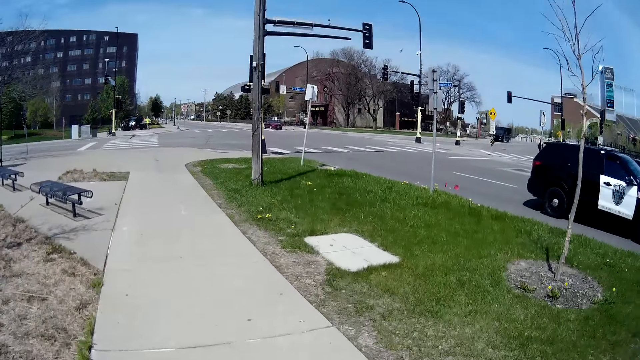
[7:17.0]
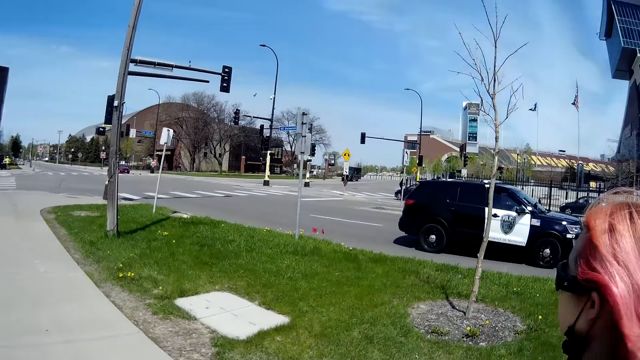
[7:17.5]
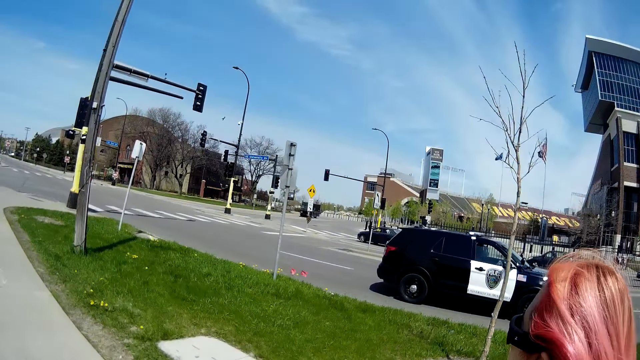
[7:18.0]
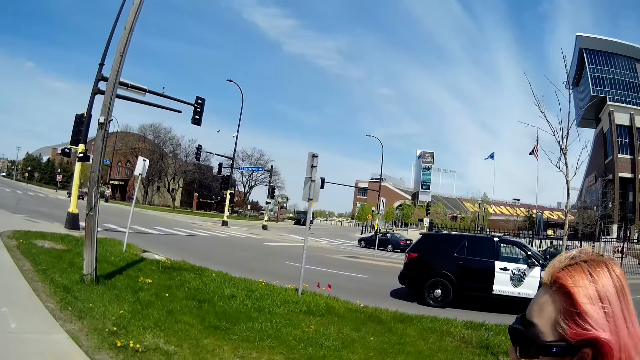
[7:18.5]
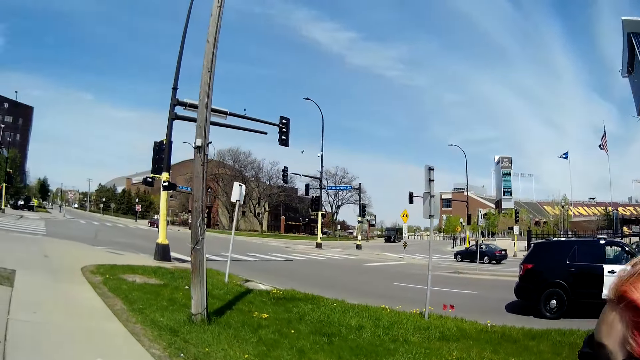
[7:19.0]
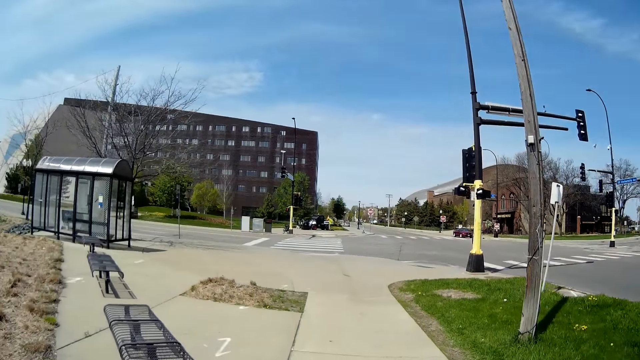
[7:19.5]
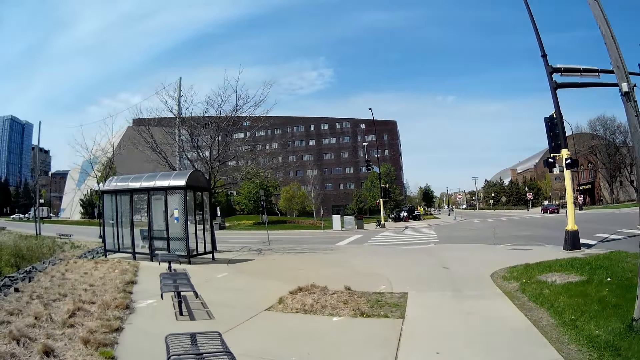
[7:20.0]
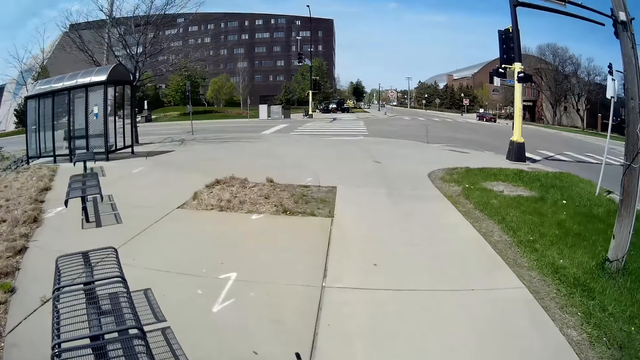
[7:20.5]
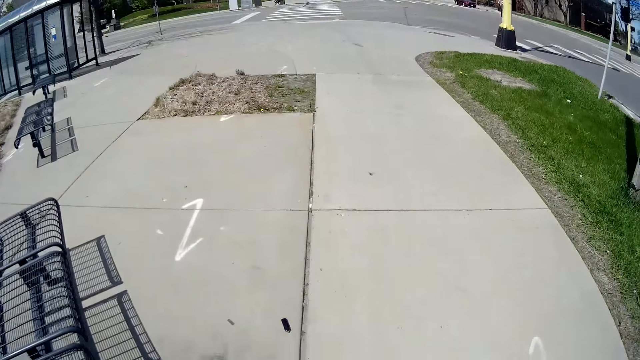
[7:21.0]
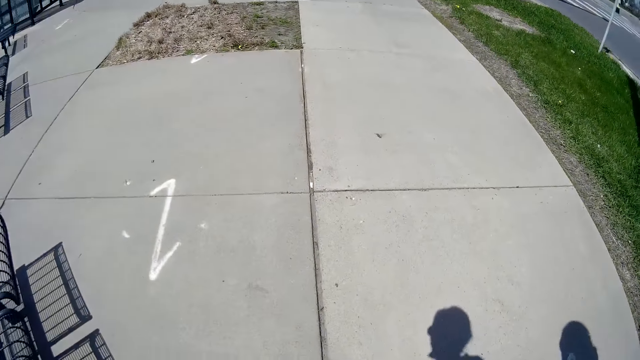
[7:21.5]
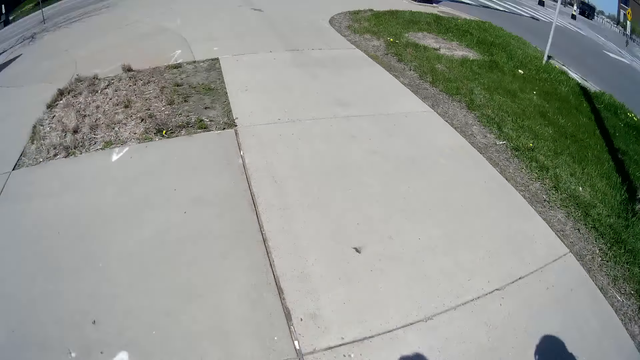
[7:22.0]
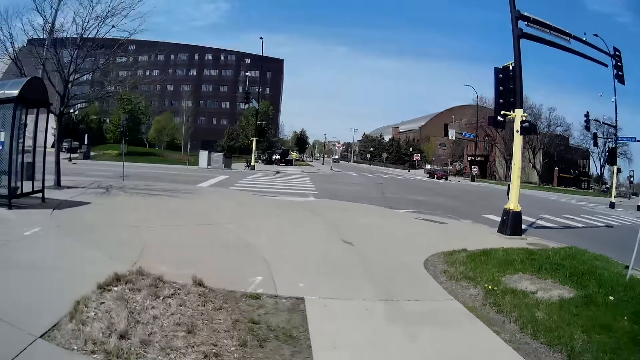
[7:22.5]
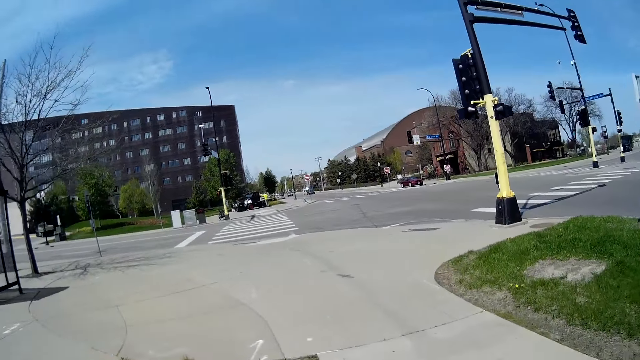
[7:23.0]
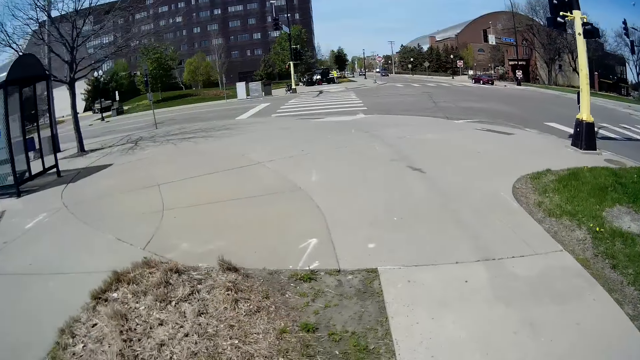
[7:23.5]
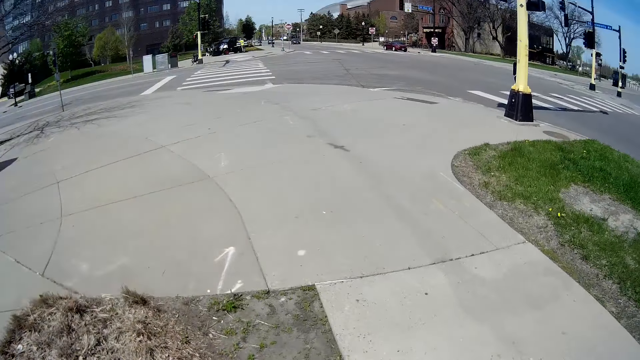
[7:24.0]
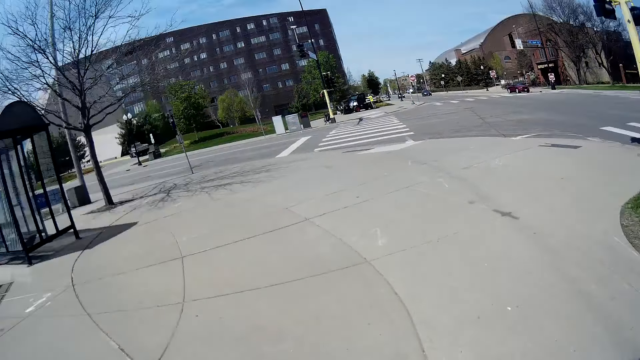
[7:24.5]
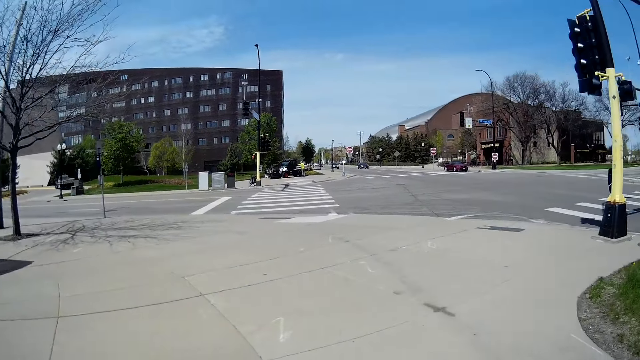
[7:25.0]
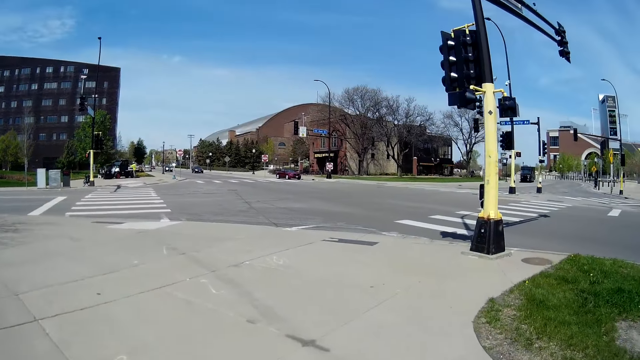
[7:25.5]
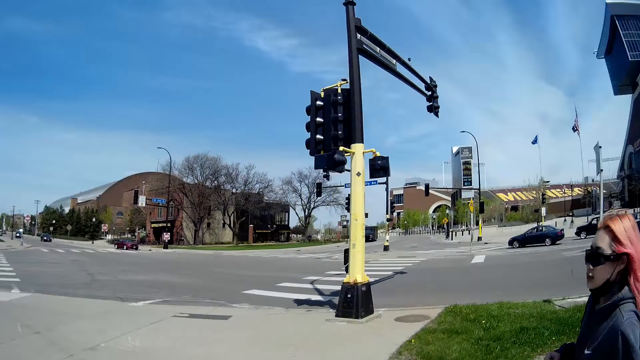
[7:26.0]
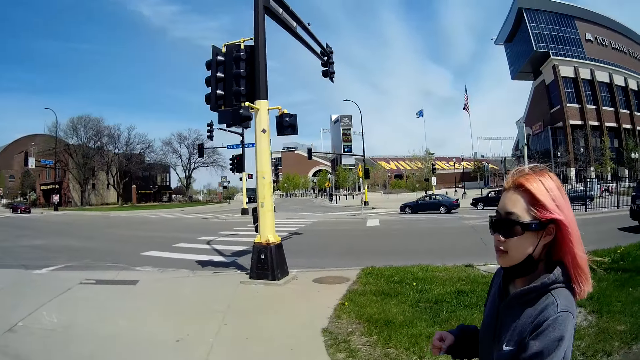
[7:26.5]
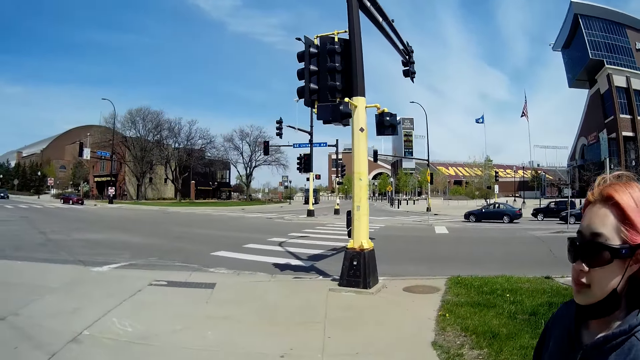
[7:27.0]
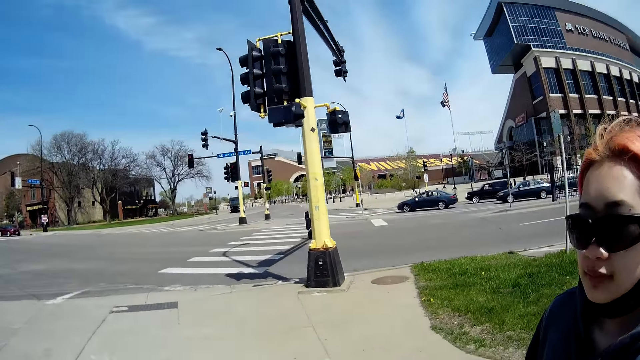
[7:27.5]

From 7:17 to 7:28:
The camera wearer talks to a person and looks at the person.

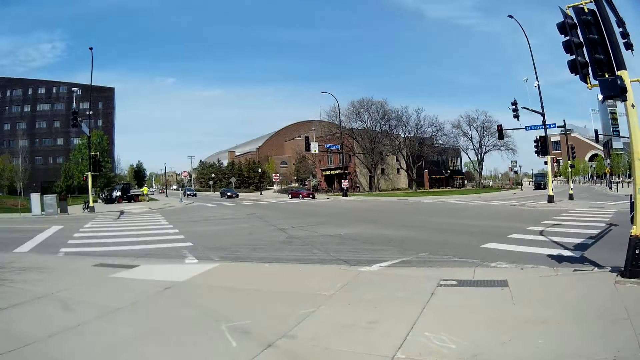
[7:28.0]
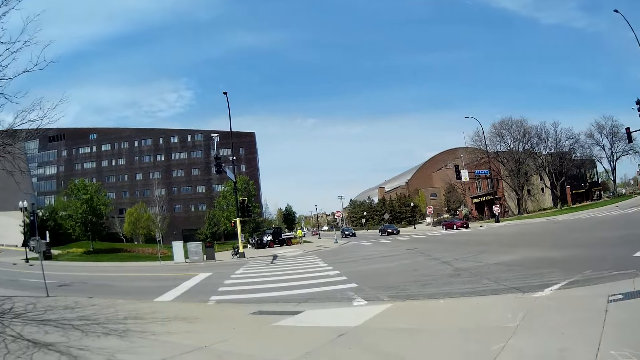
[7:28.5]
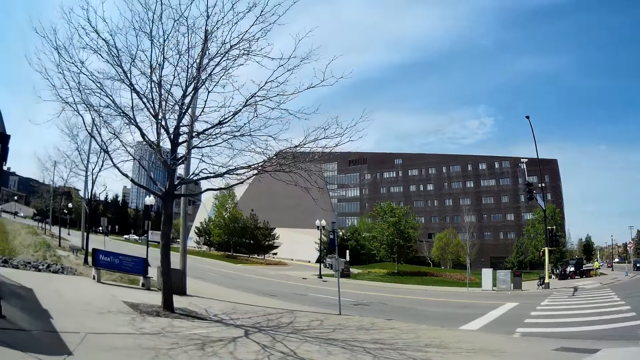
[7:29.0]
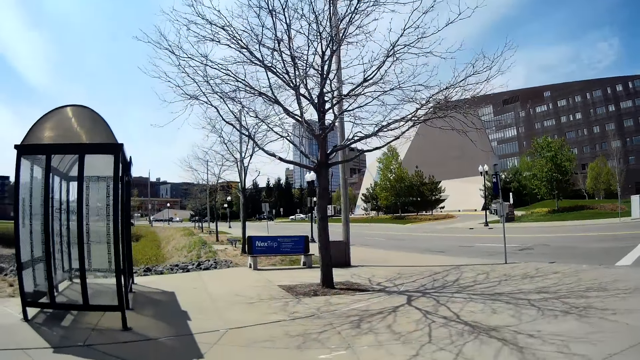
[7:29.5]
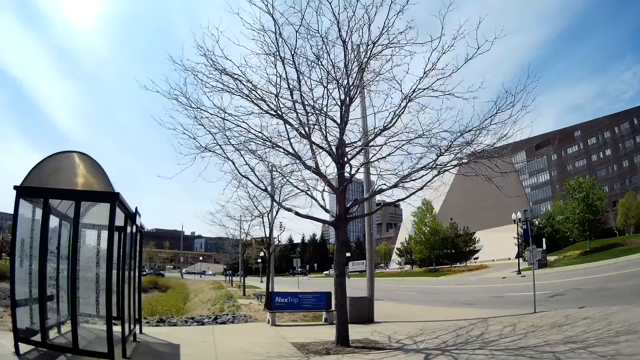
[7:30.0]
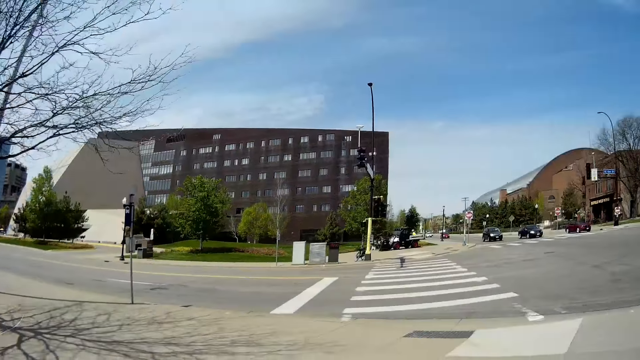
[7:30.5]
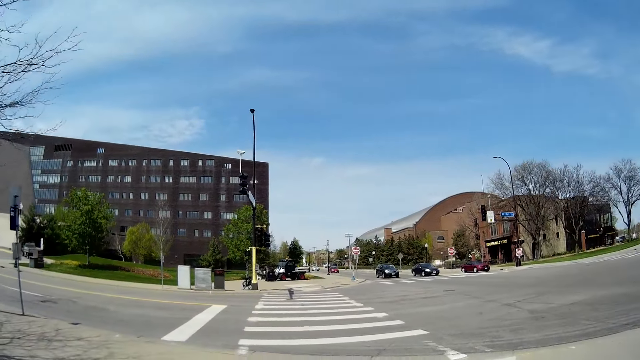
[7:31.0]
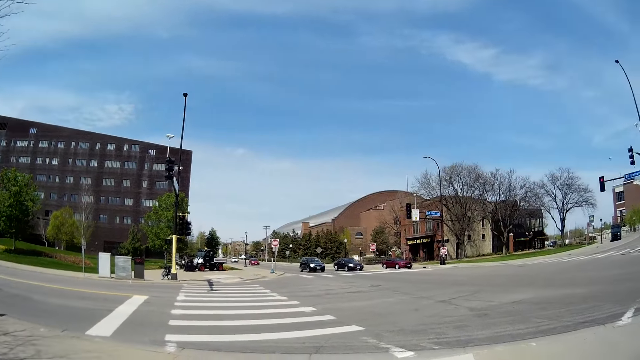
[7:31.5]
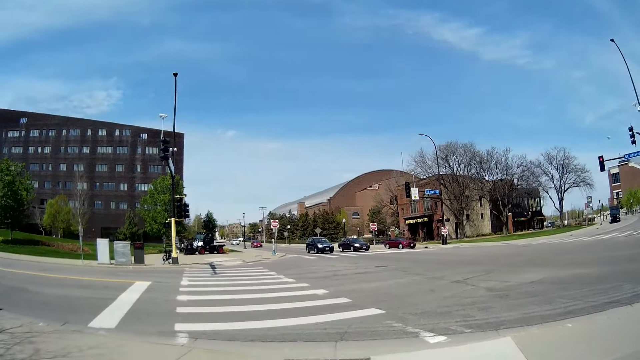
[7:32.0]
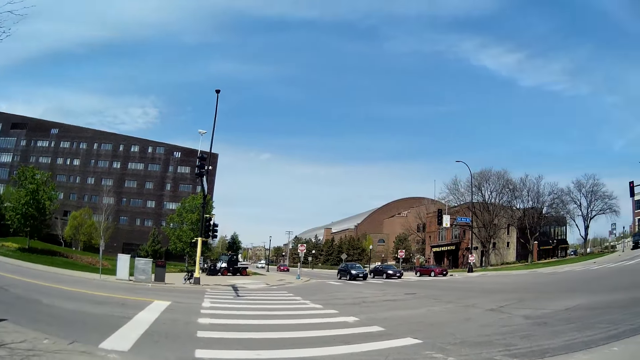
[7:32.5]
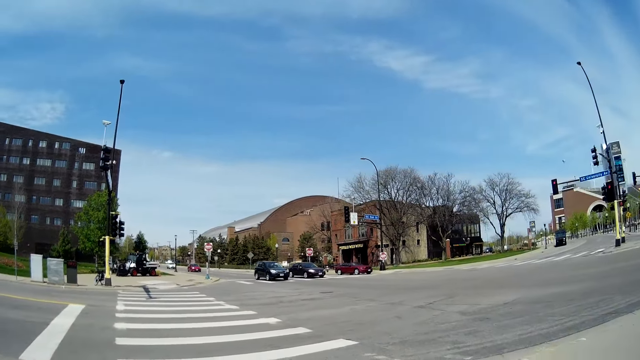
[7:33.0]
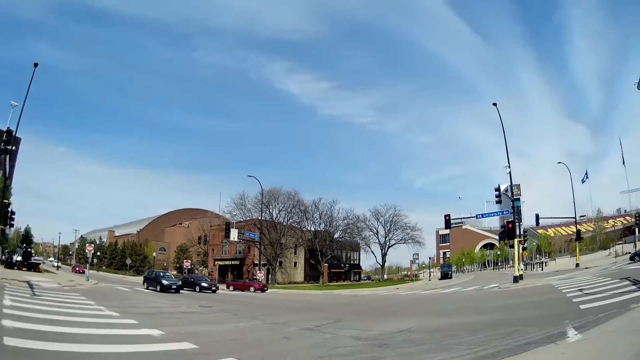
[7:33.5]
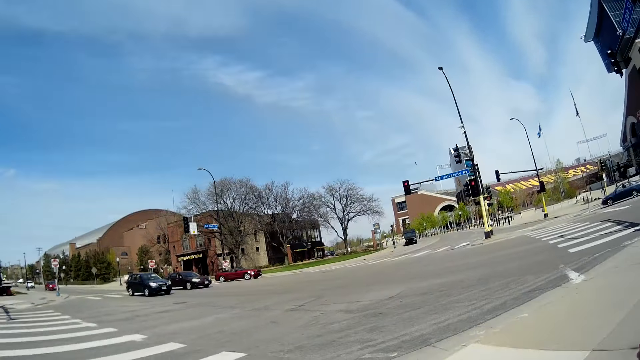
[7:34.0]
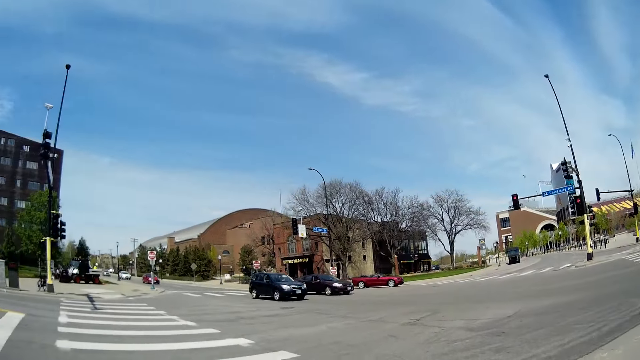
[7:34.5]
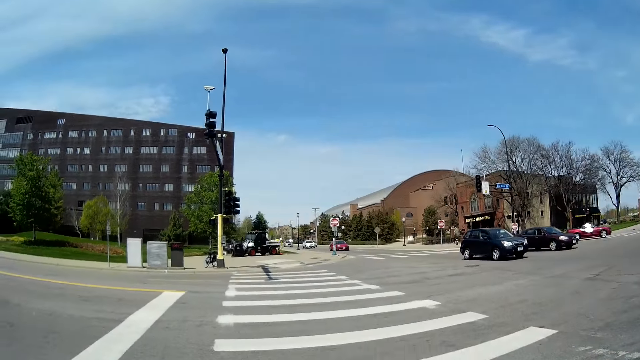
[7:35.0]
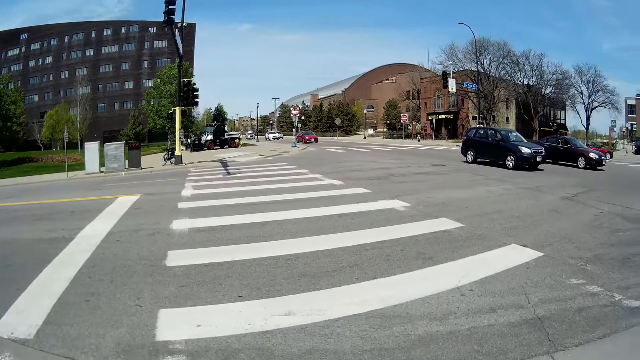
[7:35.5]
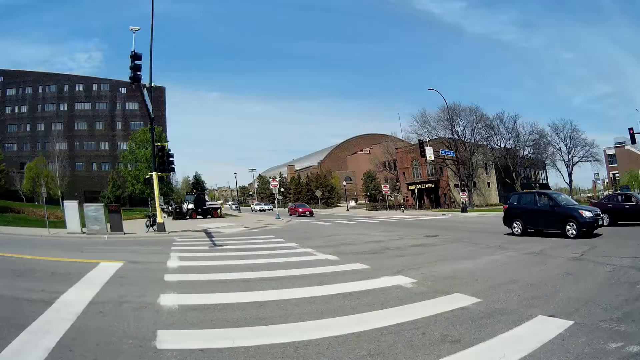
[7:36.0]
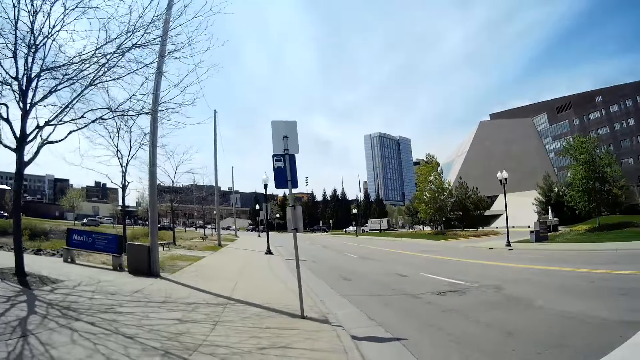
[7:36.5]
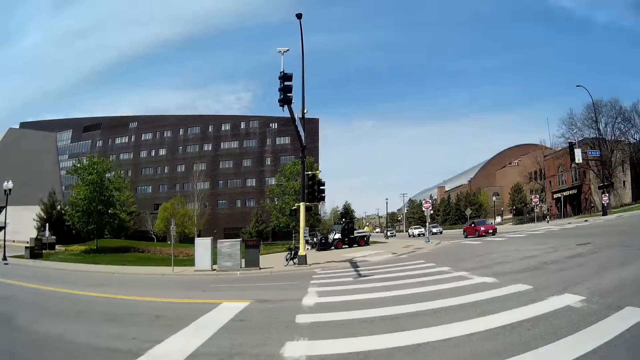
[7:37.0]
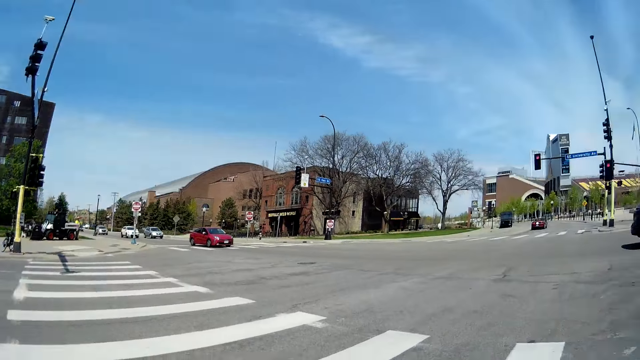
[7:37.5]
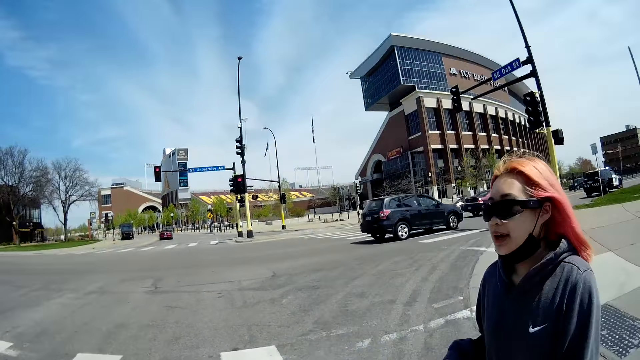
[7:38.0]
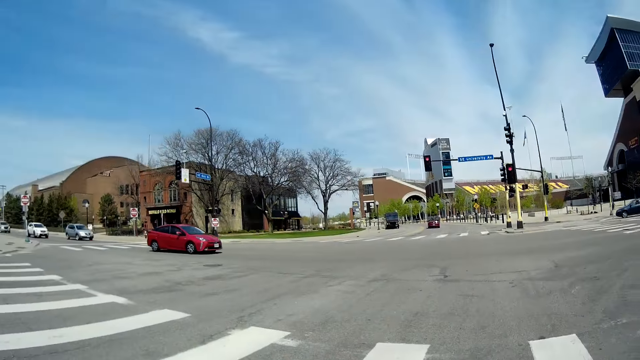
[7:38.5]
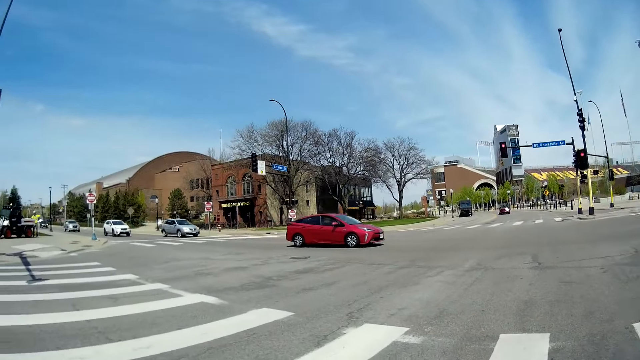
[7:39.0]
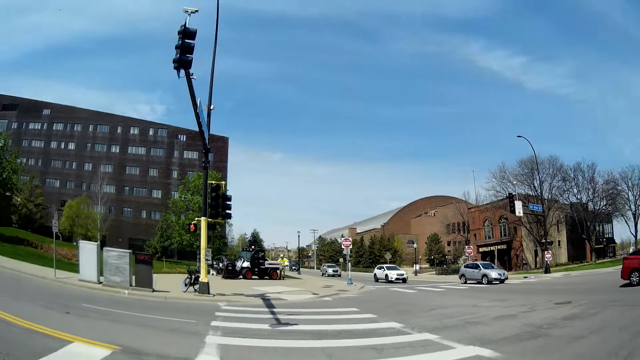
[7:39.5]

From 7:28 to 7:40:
The camera wearer looks on the left side. They look forward. They look at the right side. They look forward. They cross a road alongside the woman.
